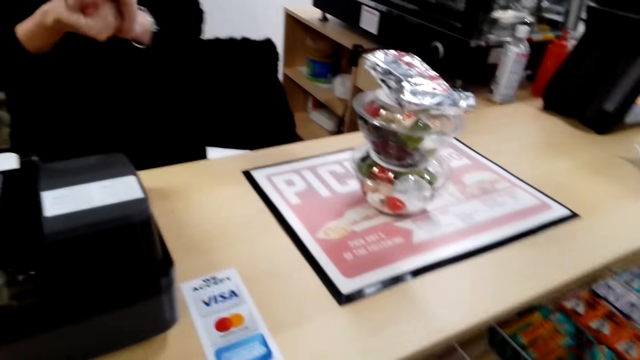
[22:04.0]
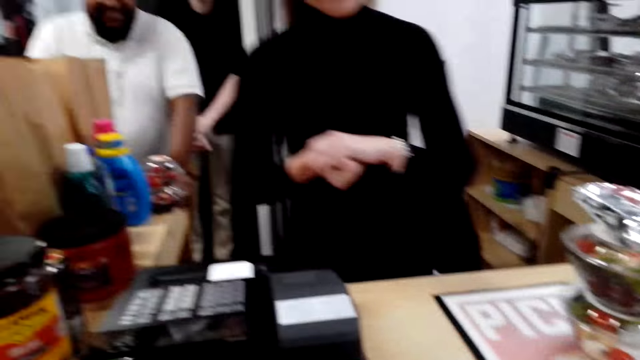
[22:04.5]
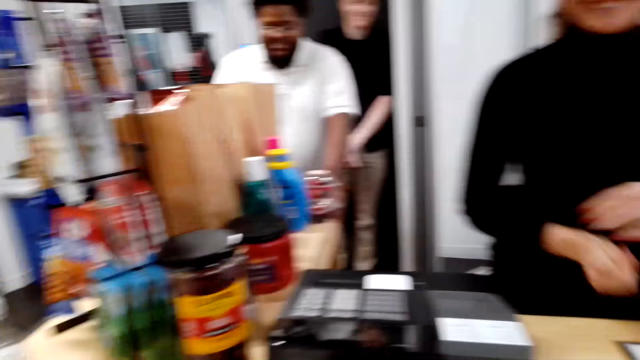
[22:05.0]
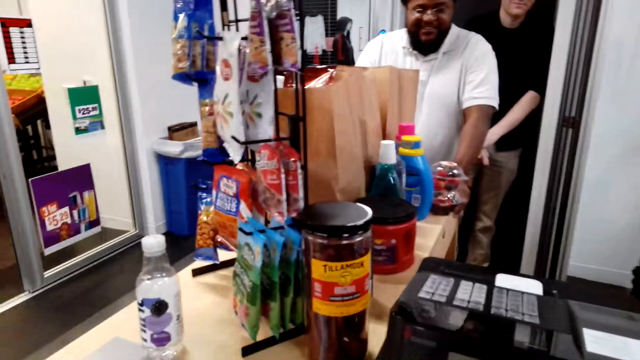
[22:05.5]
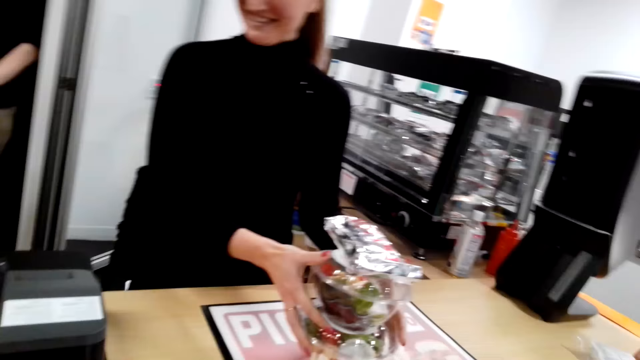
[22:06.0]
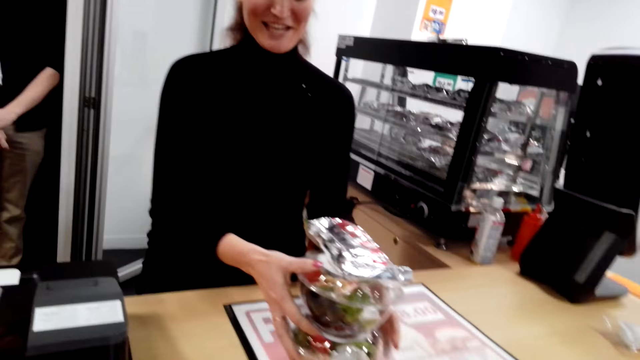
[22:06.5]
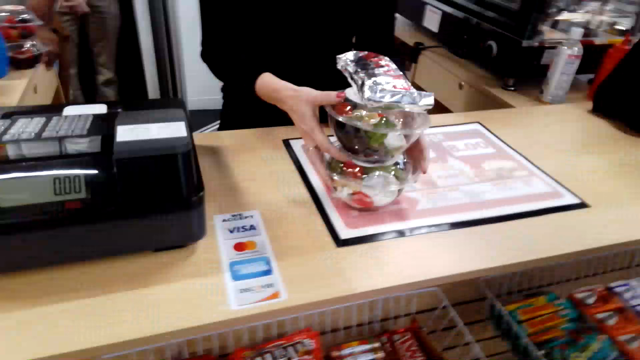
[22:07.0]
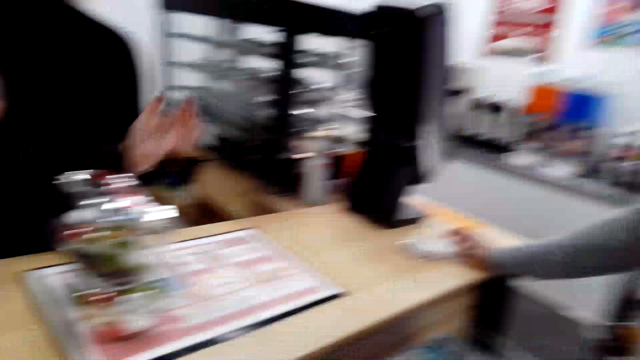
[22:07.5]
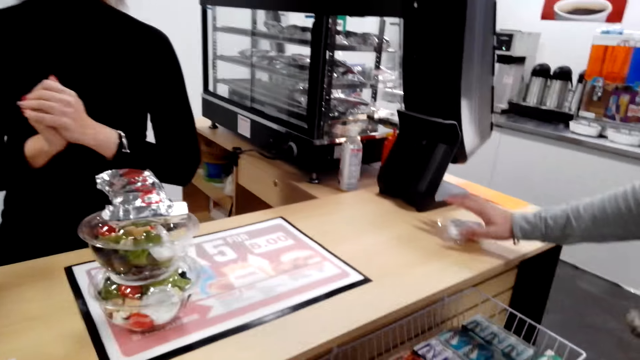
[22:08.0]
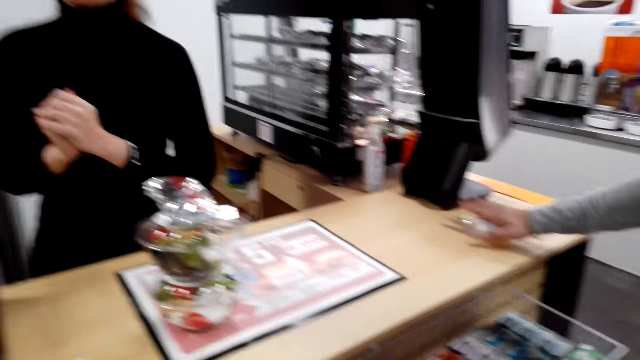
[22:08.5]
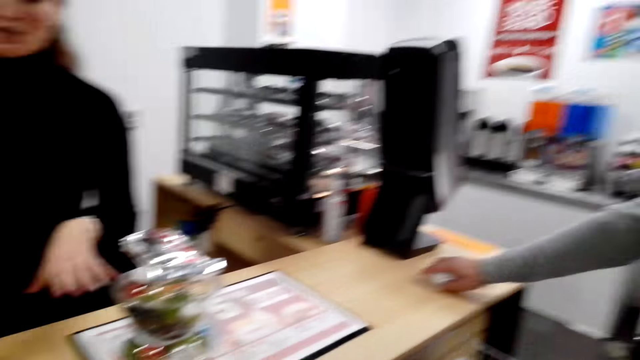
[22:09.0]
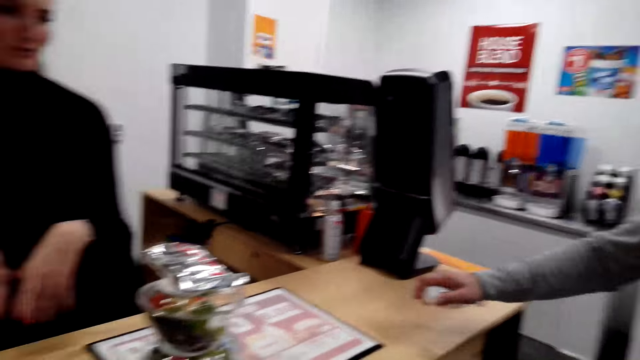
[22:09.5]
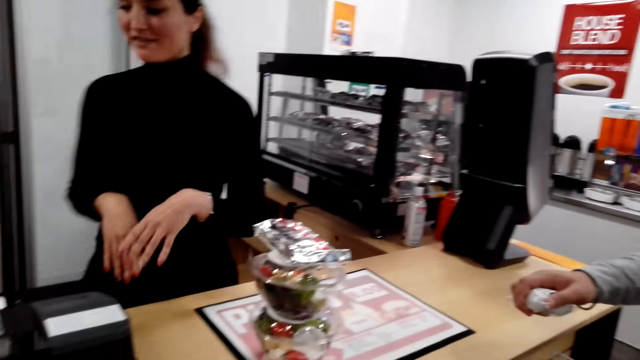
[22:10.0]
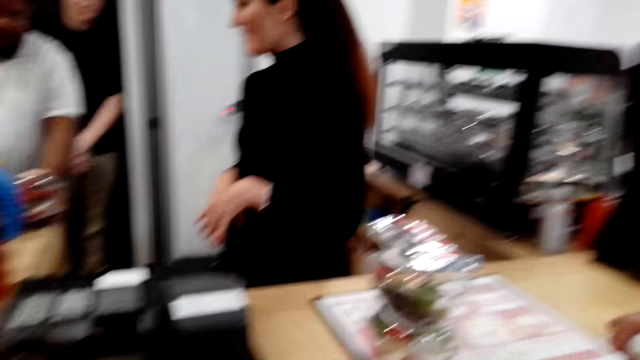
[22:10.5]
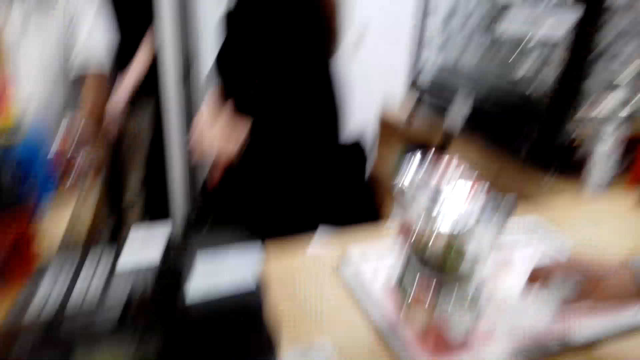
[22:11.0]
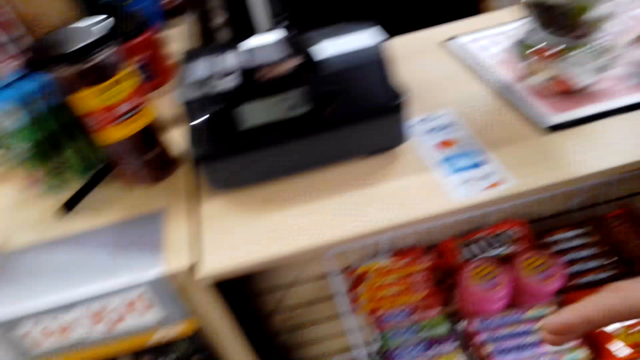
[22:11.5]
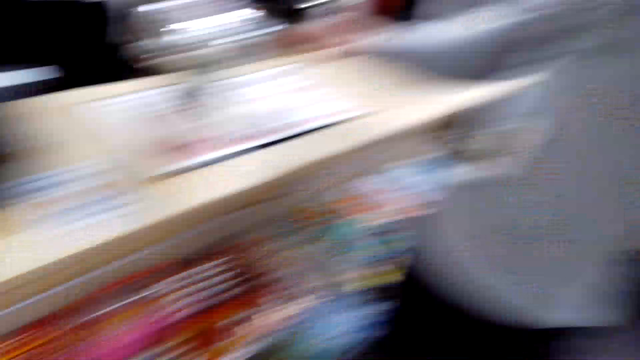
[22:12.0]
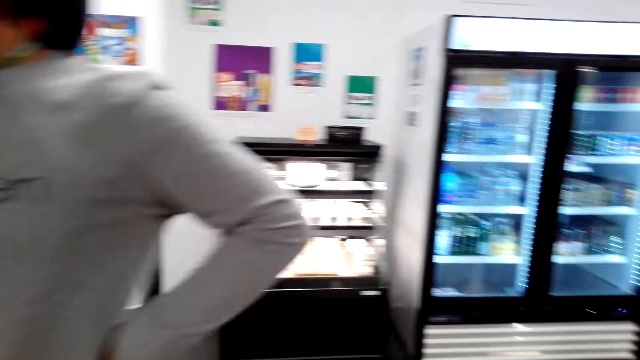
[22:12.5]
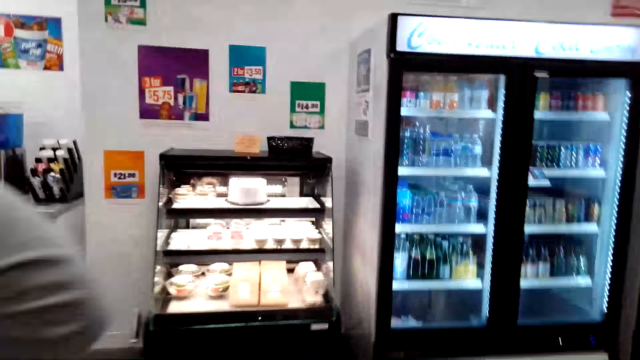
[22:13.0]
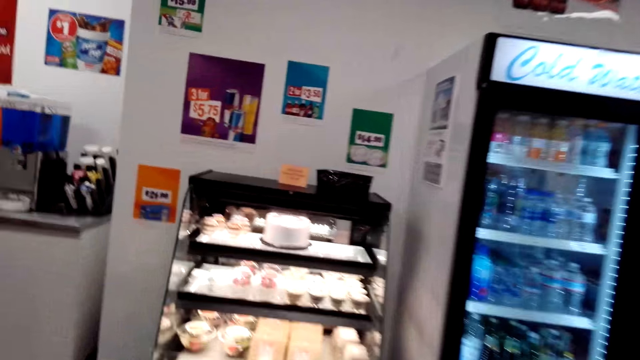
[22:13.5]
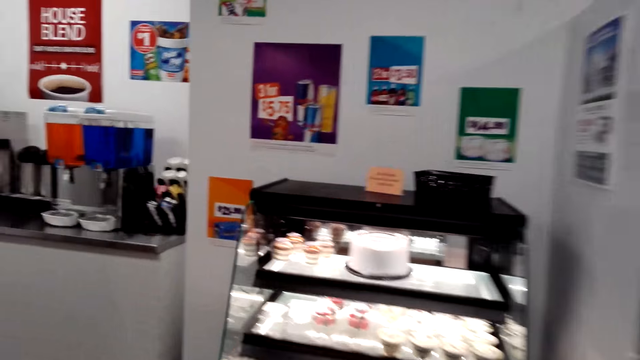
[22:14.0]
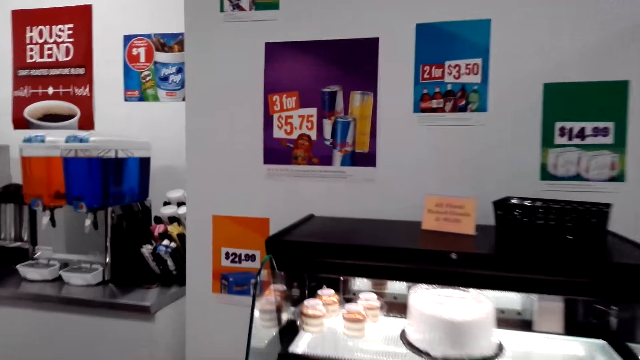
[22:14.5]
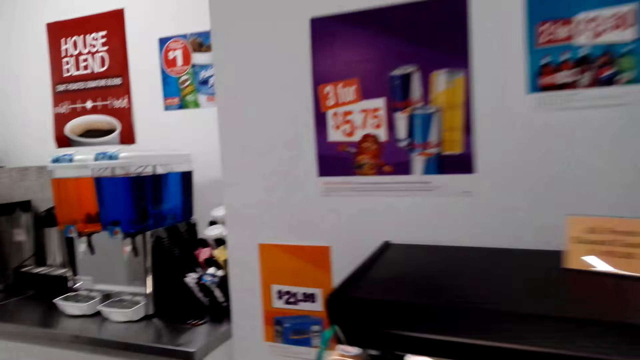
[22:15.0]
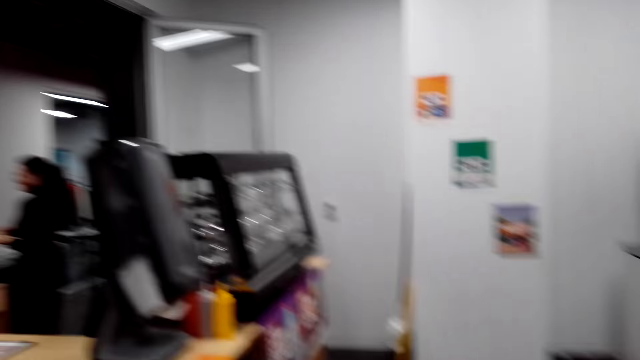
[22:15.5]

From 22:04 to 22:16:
The camera wearer talks to a person. They look around.

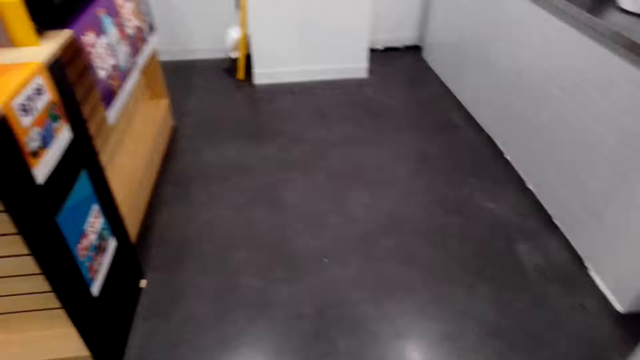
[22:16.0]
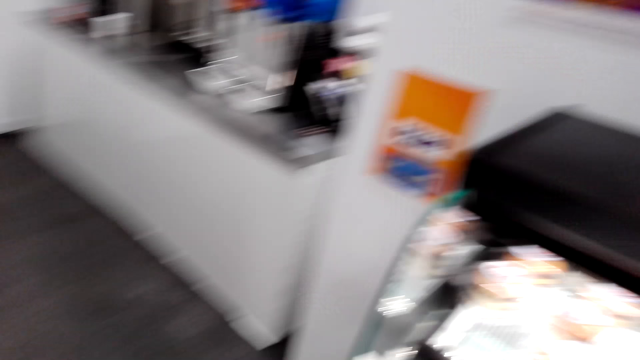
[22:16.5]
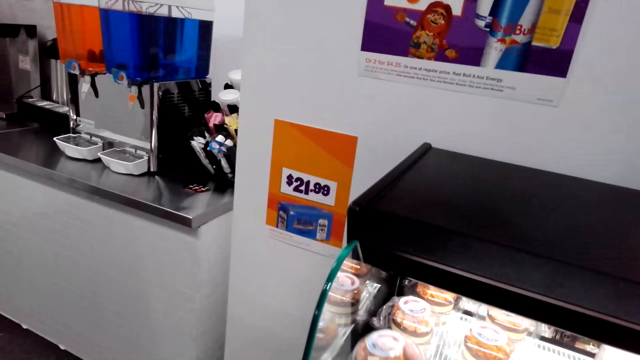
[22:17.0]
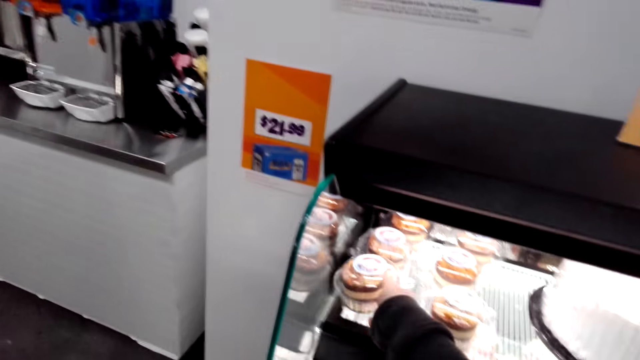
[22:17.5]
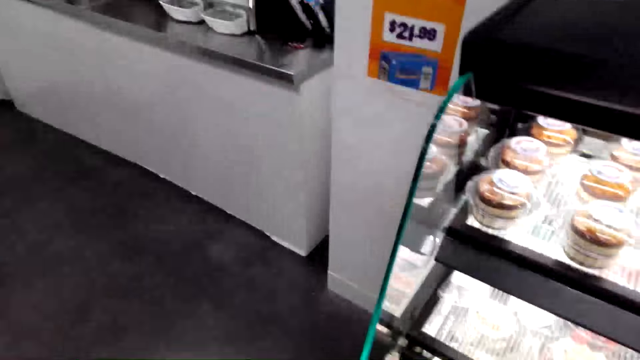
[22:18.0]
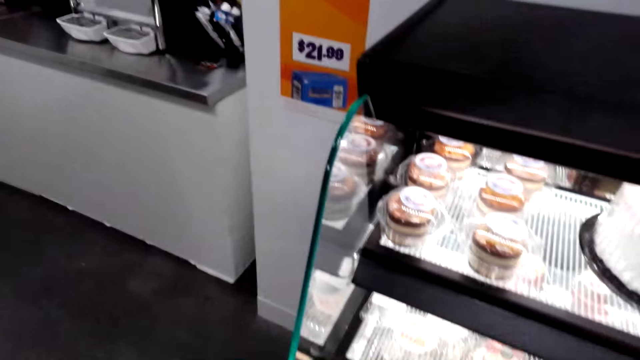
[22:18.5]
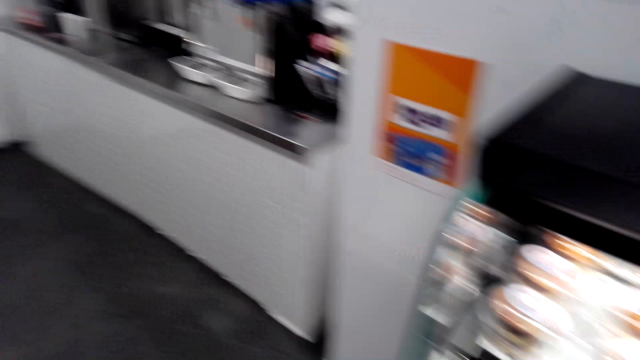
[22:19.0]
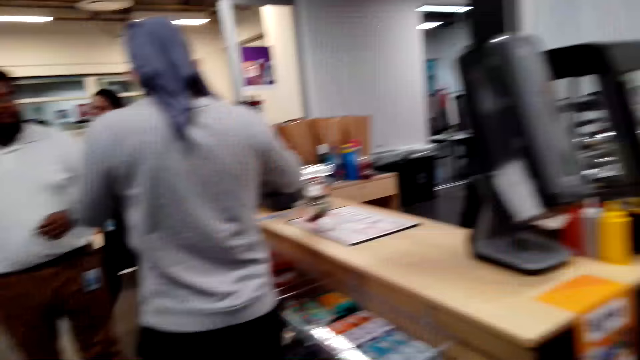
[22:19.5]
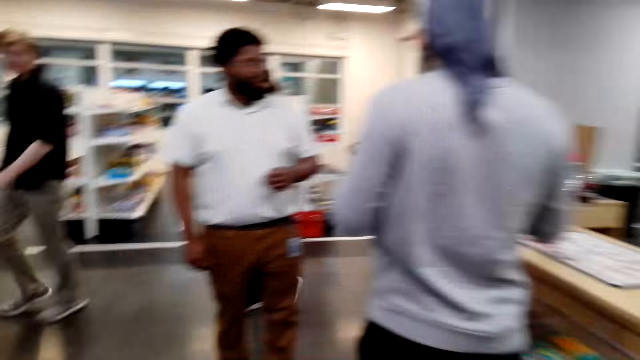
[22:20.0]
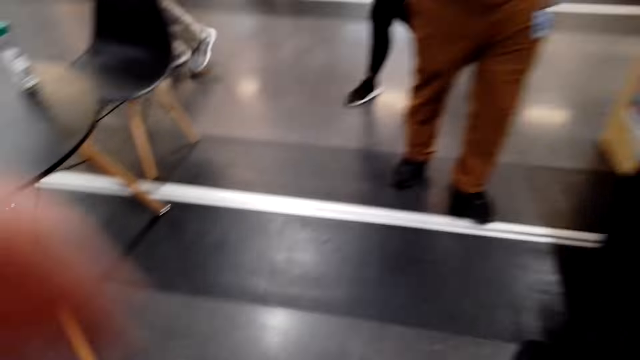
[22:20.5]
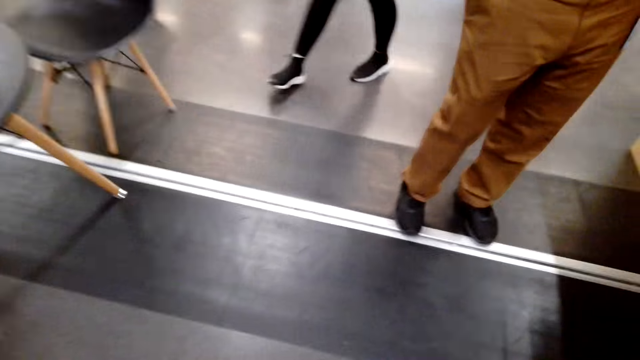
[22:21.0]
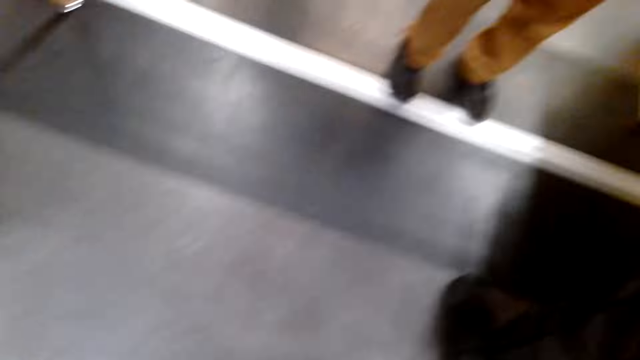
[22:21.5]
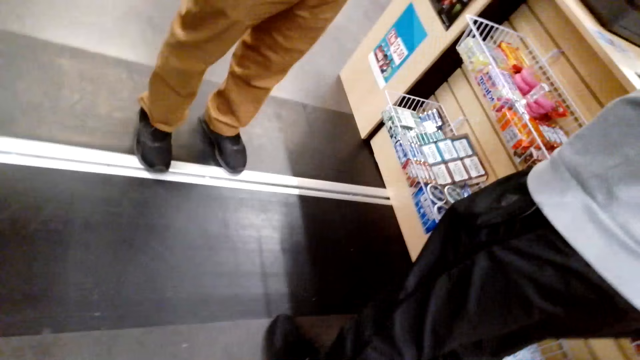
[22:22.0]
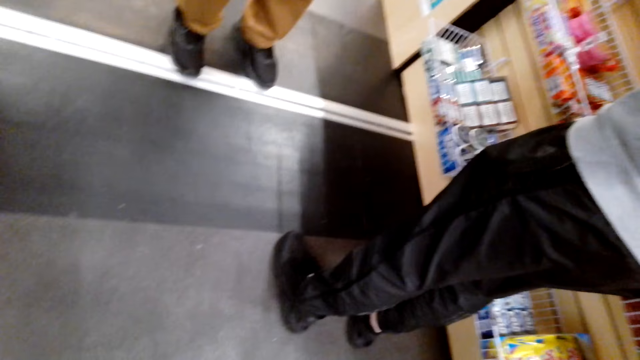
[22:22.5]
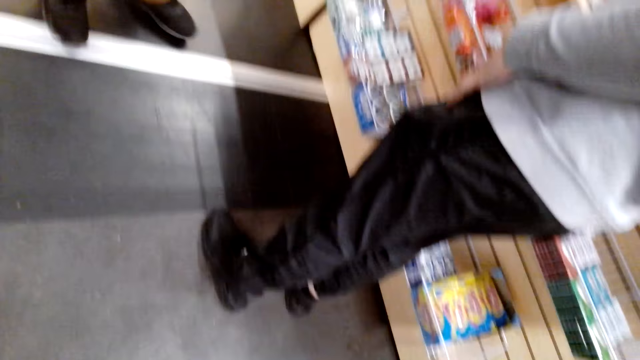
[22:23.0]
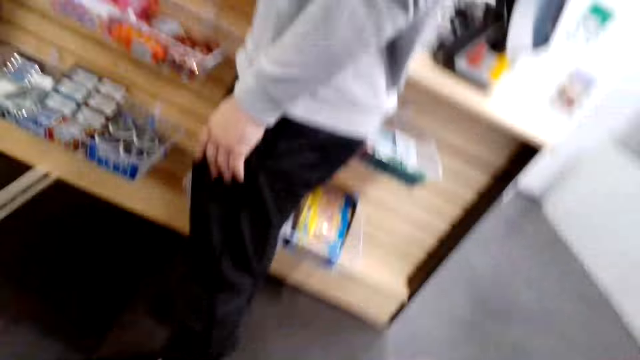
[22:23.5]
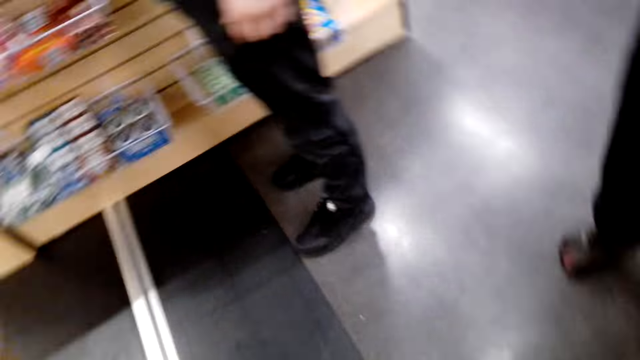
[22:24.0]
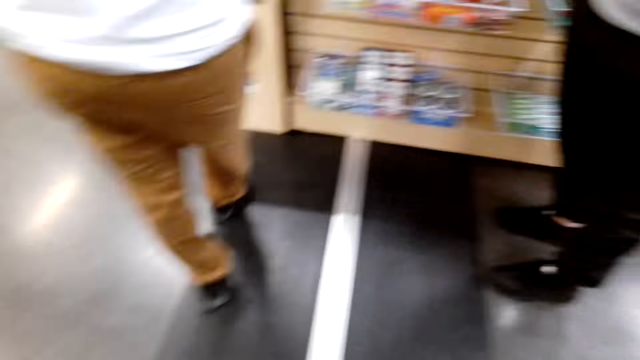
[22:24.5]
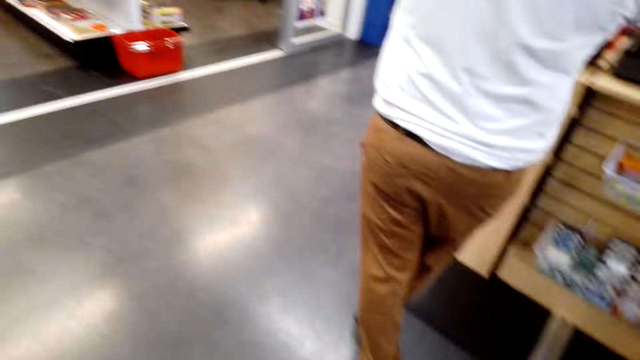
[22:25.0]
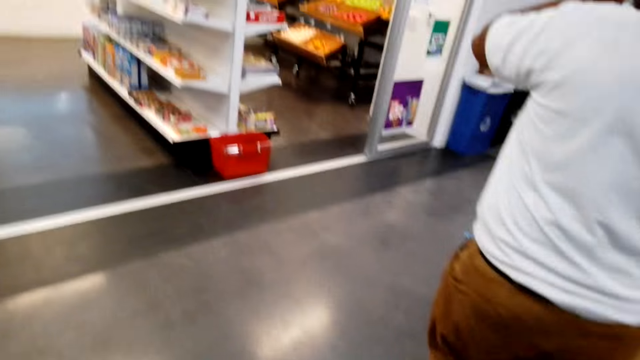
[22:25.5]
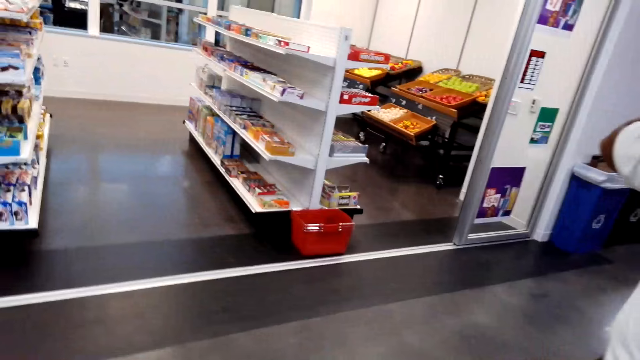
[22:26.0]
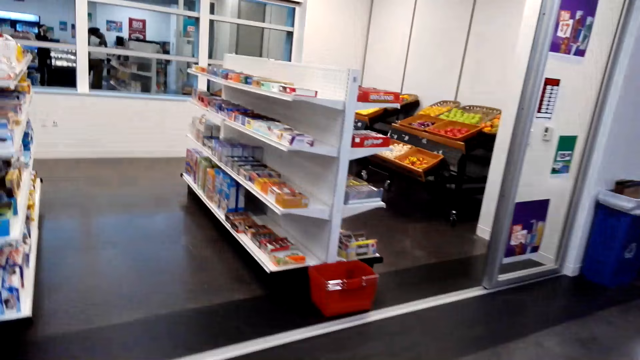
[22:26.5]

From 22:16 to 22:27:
The camera wearer puts a cake in the display window. They do something.
